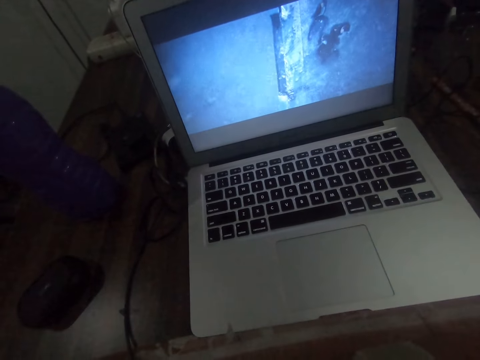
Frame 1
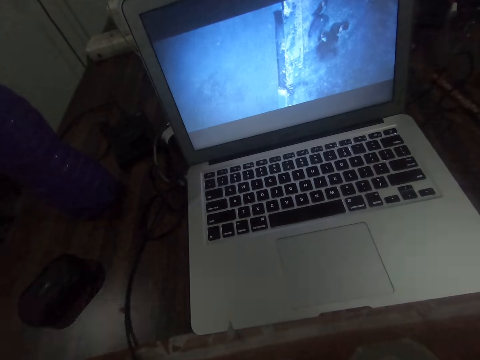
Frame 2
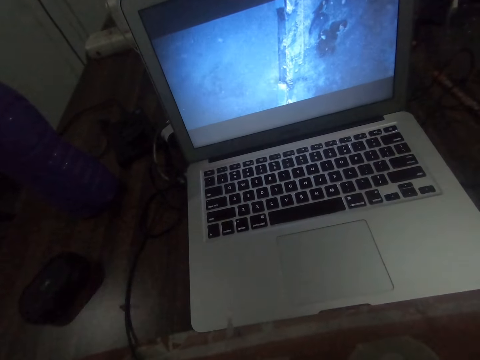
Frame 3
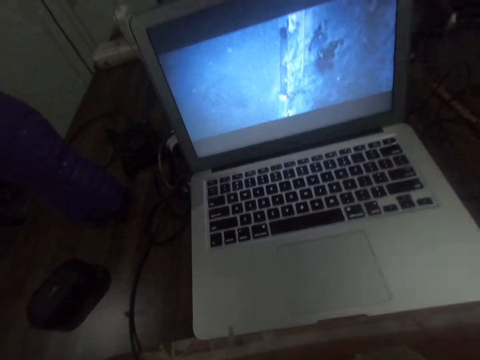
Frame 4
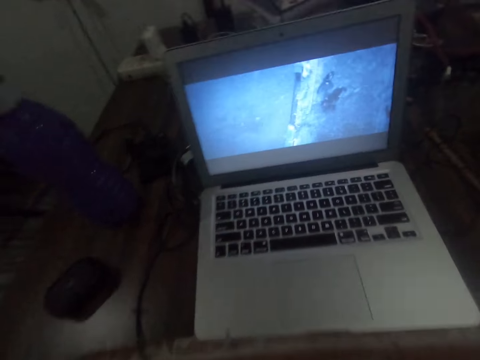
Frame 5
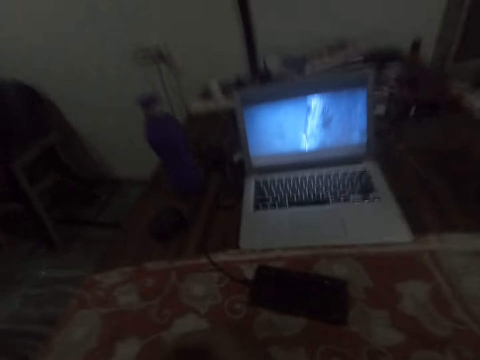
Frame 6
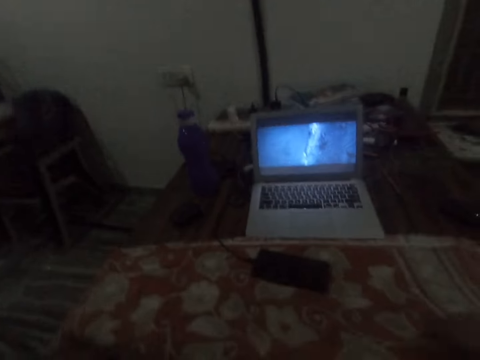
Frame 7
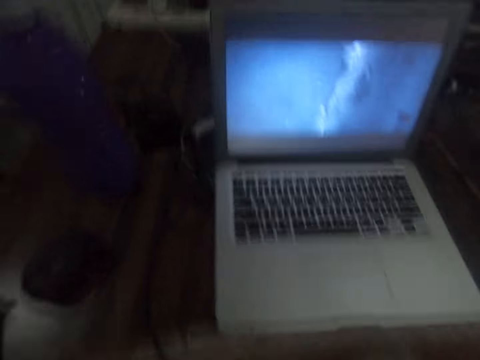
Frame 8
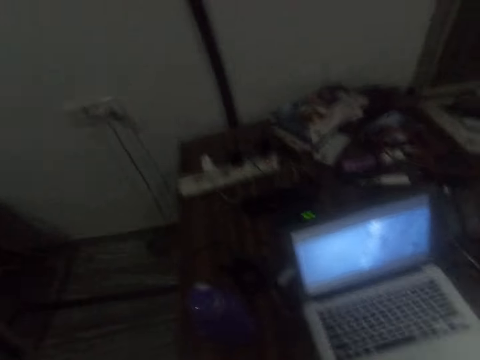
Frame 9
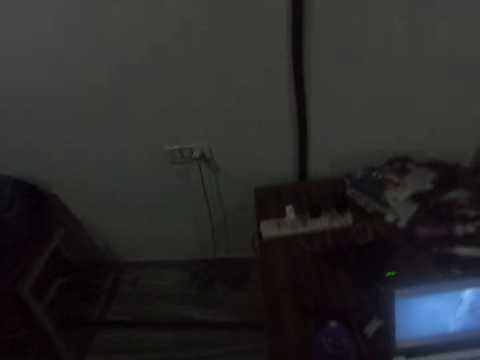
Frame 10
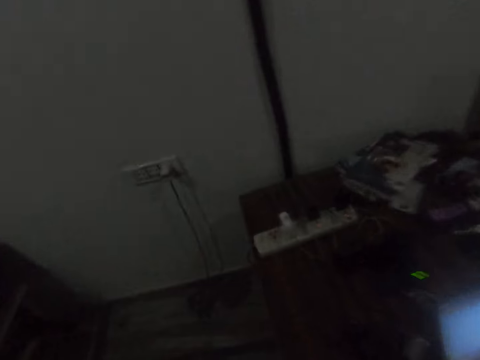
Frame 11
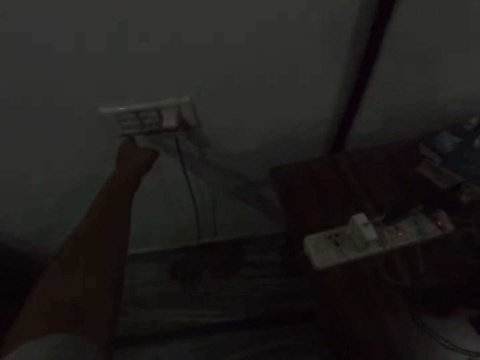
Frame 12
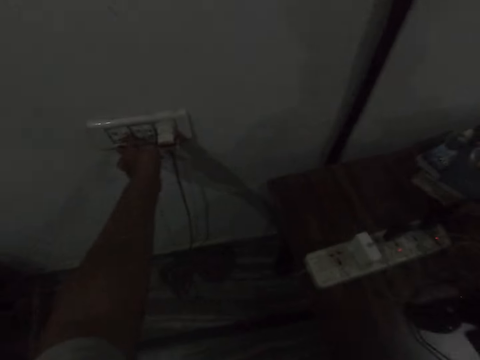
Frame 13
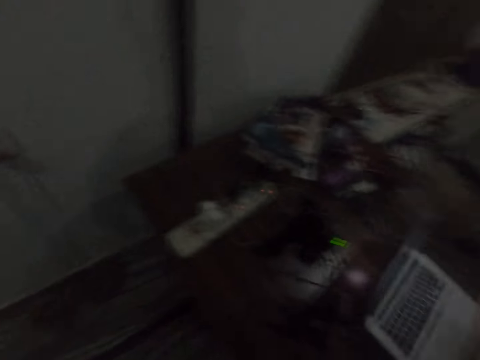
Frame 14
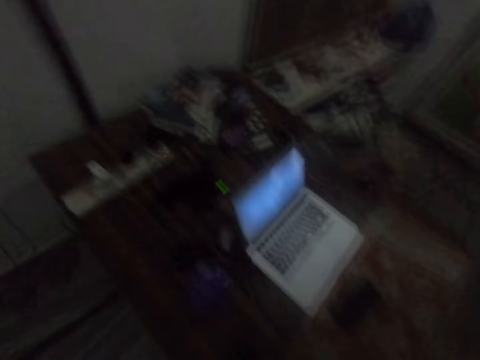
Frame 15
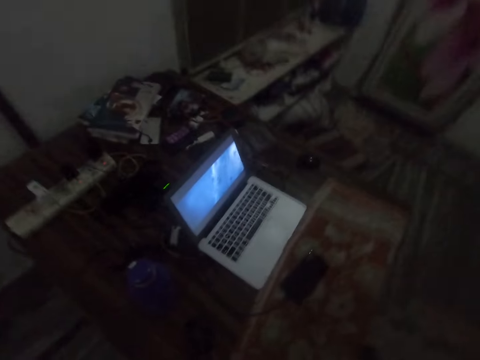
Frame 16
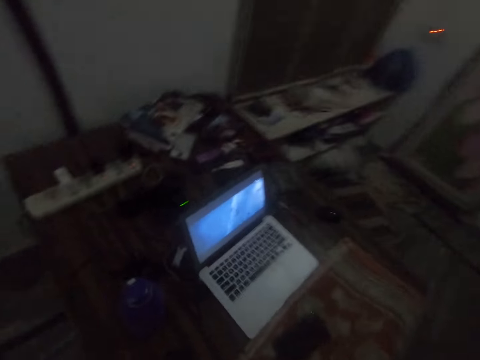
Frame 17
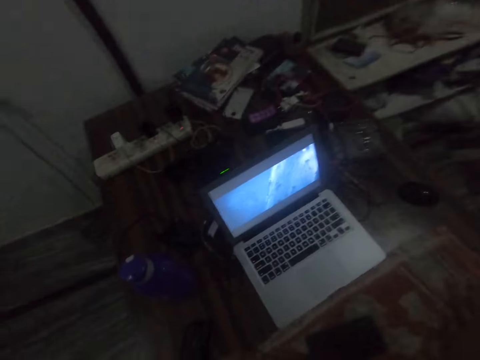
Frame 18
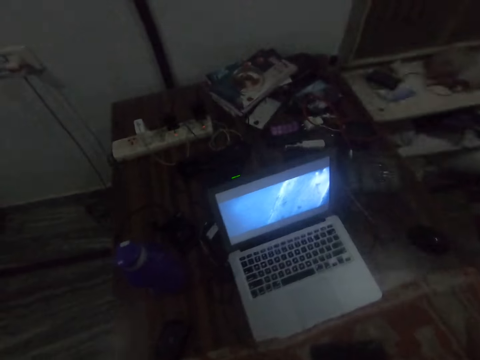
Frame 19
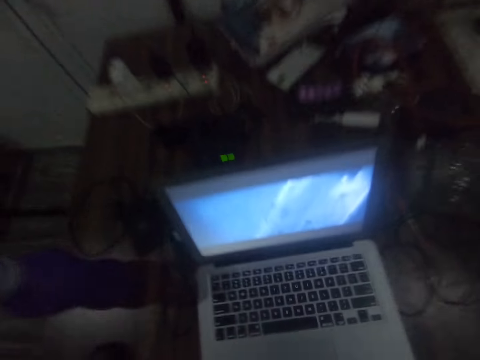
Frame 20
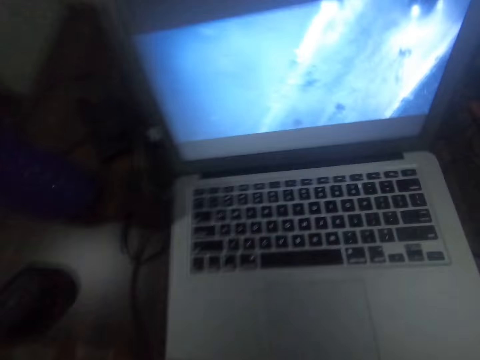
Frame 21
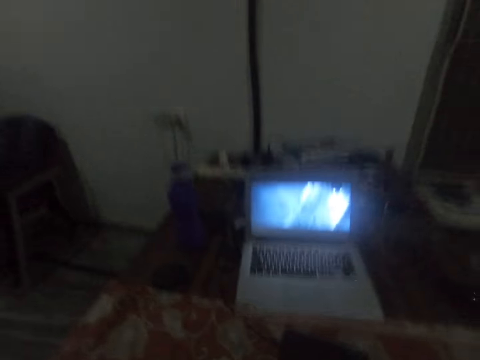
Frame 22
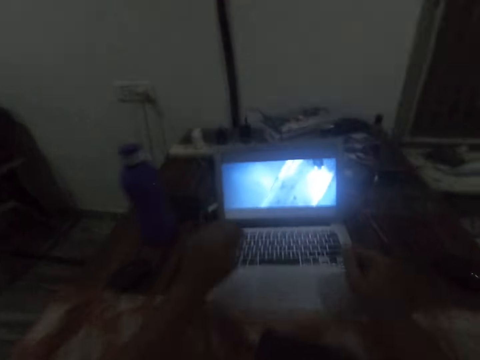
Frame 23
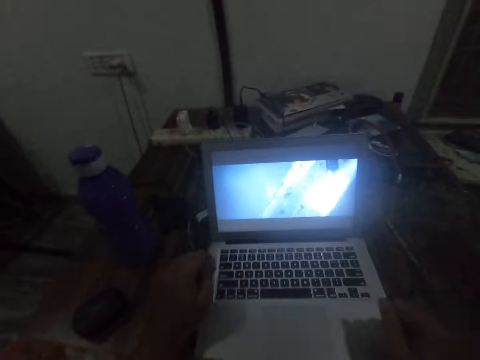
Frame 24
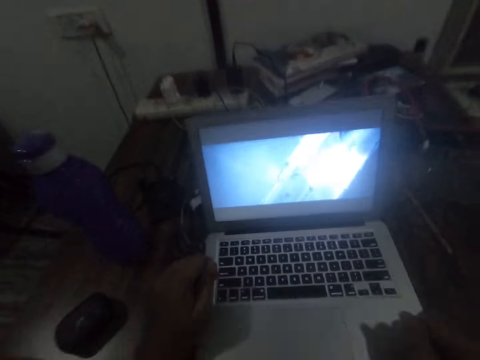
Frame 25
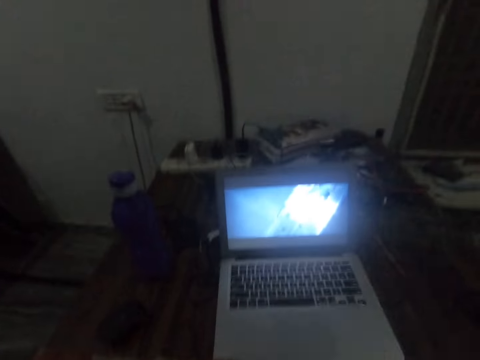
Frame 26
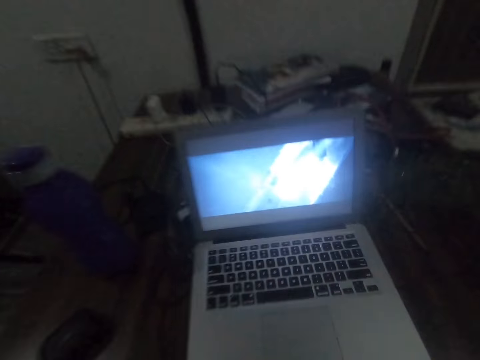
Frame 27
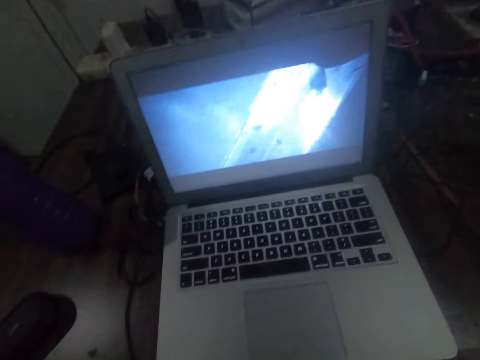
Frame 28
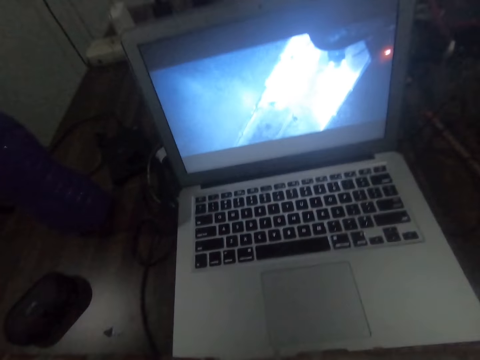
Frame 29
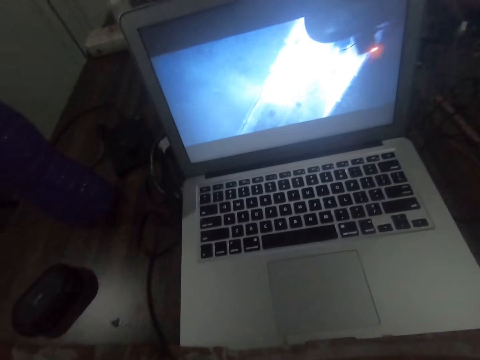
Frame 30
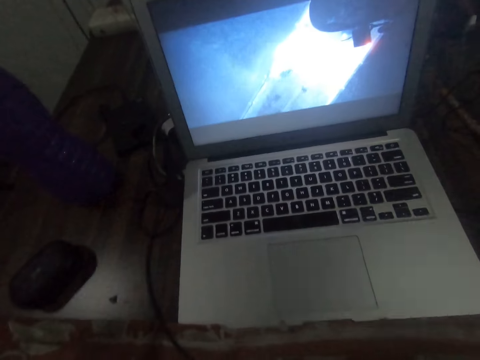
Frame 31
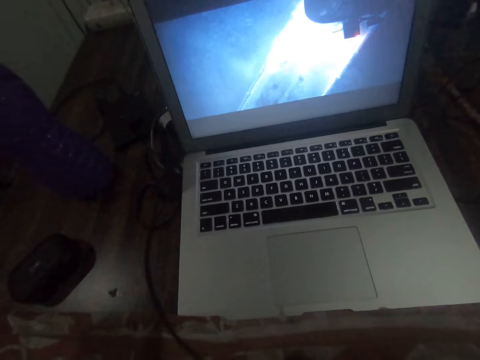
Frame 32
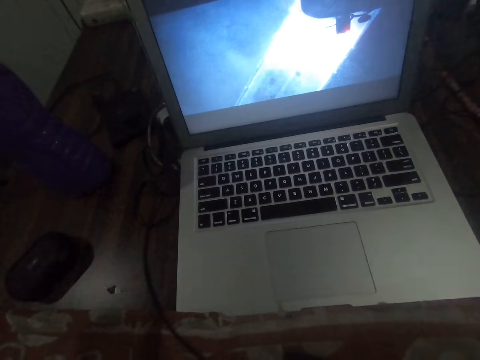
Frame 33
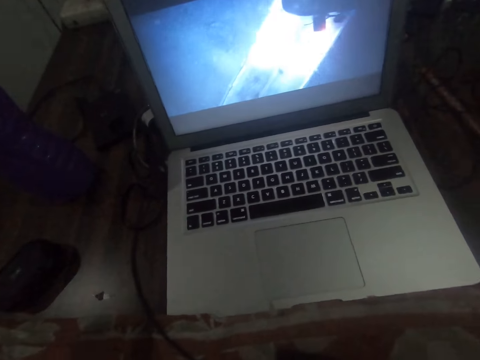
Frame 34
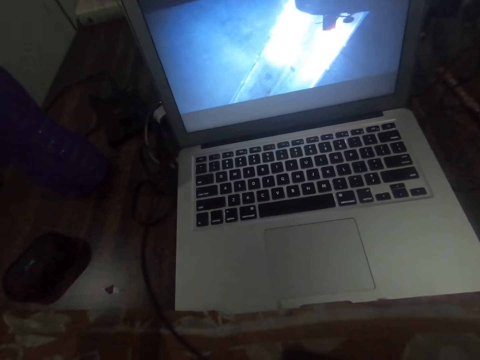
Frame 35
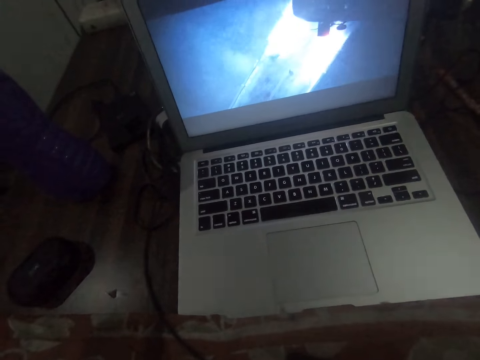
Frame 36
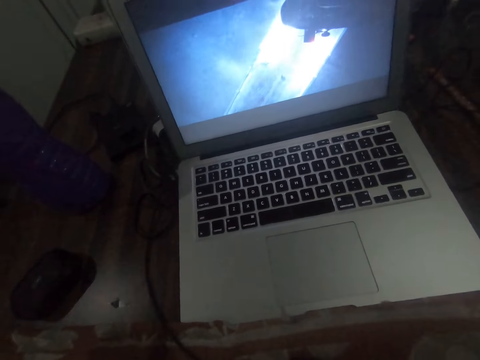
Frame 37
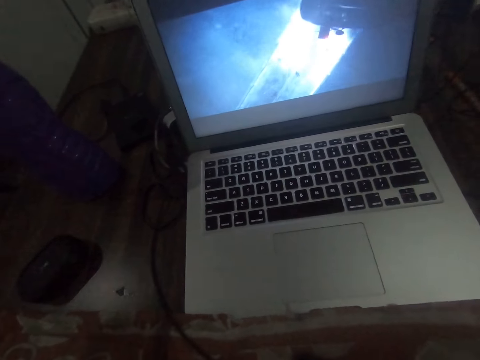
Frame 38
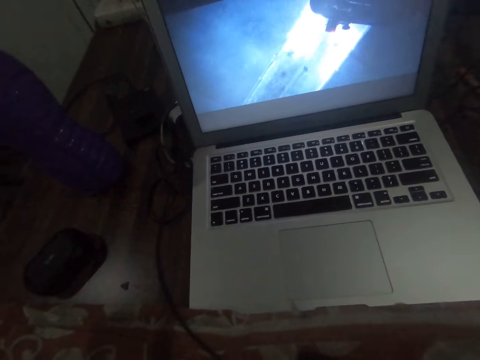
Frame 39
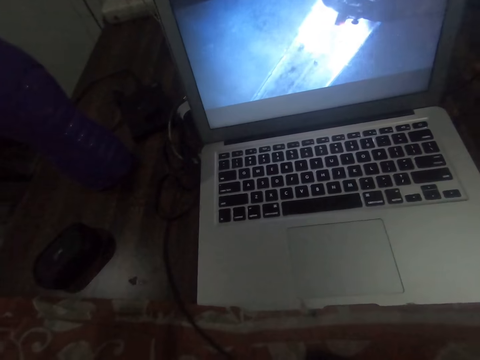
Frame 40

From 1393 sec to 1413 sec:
The camera wearer stands up from the chair. He moves towards a wall socket. He flips the socket switch with his hand. He sits down on the chair. He continues watching the movie on the laptop. He places his hands on the table. He watches the movie on the laptop.

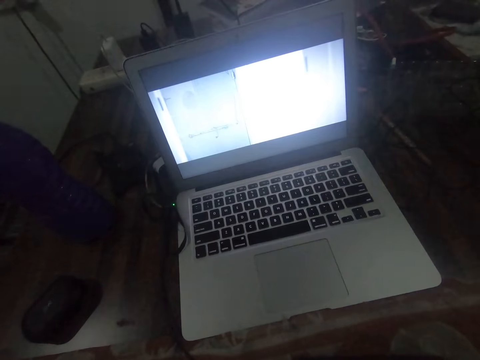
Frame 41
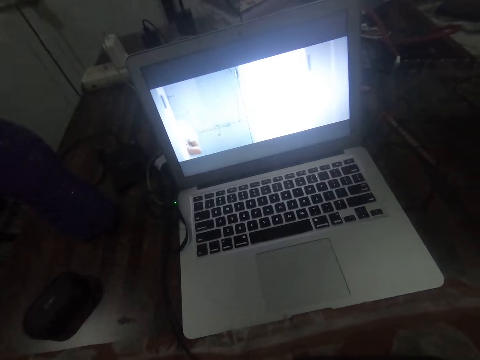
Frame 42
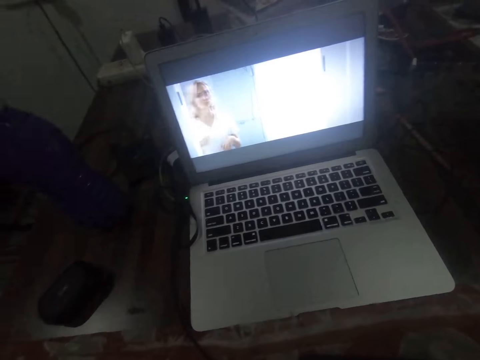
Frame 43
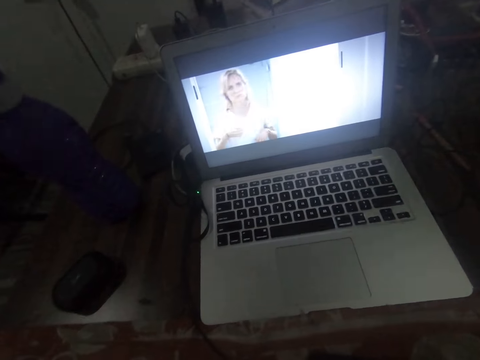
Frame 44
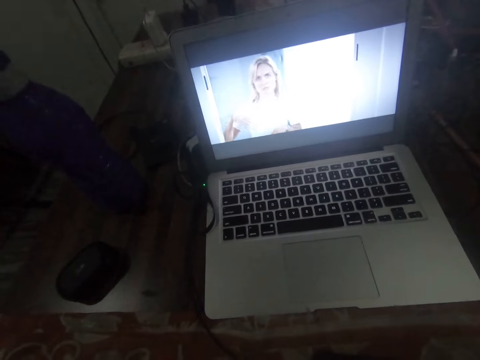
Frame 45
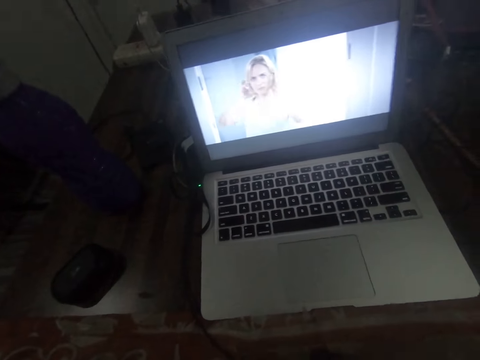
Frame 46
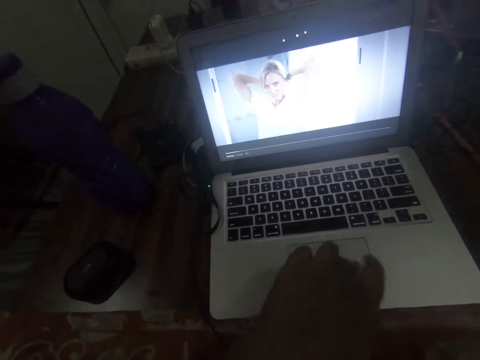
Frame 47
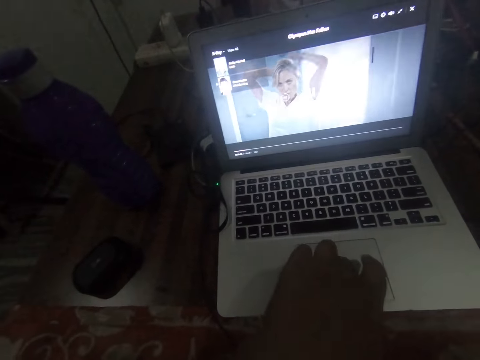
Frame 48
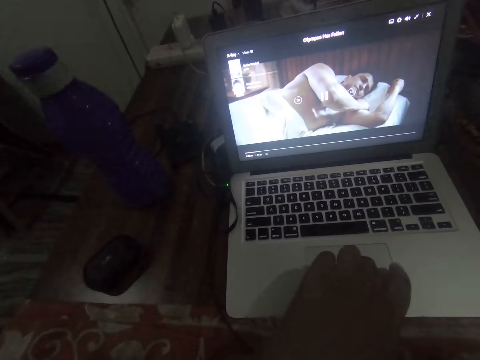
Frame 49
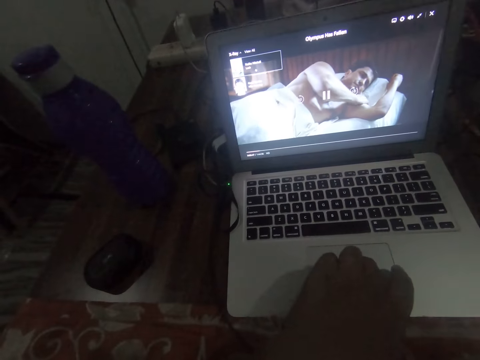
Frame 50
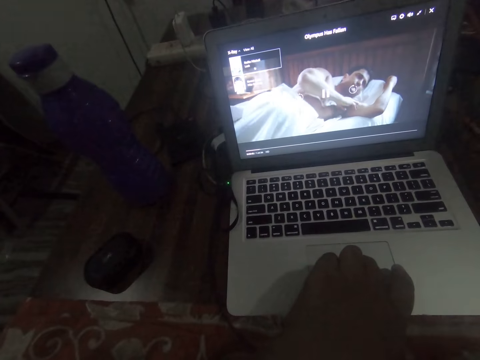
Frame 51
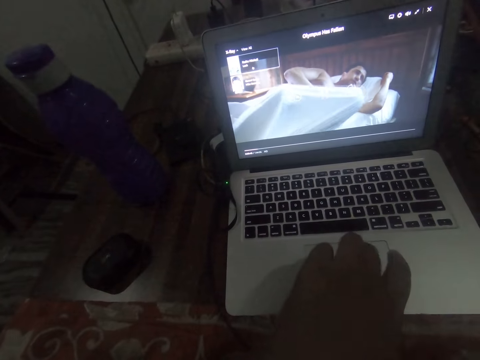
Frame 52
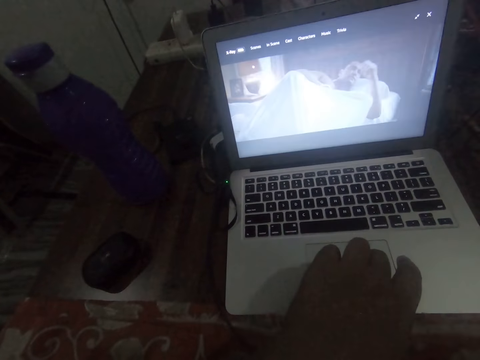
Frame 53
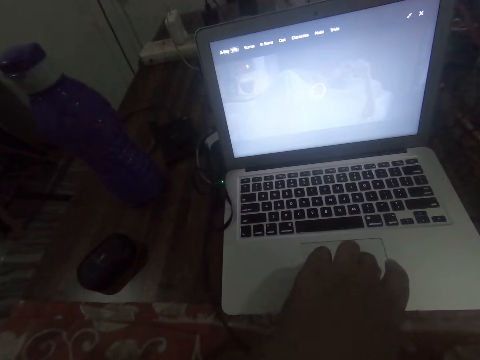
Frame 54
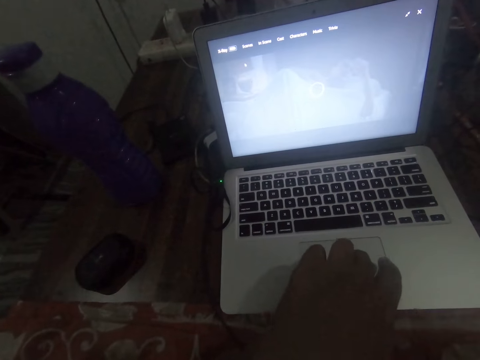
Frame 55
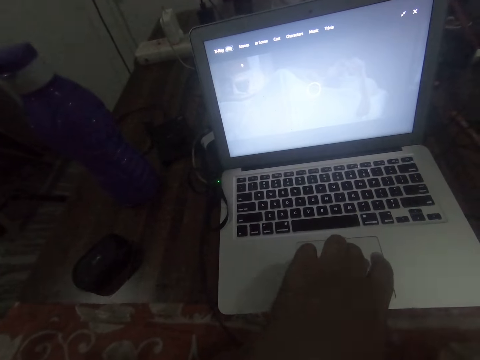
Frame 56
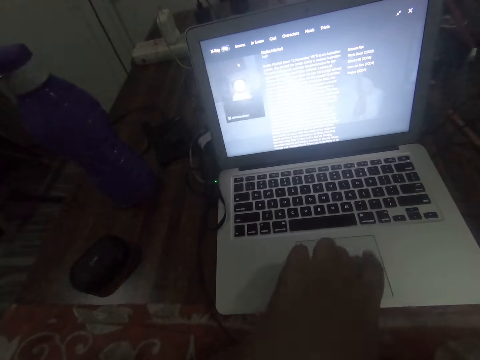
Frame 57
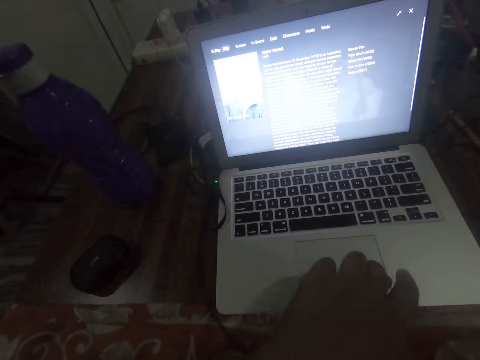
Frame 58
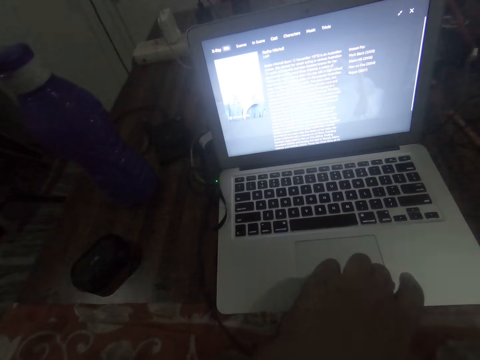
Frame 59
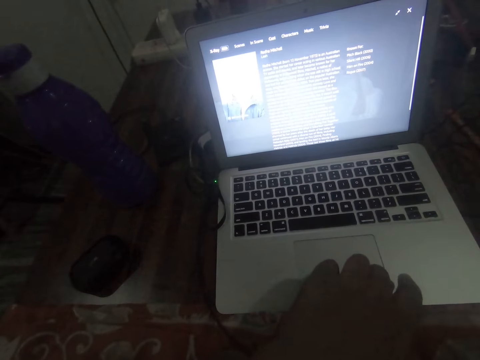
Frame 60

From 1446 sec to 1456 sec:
The camera wearer operates the laptop. He touches the touchpad. He moves his hand on the touchpad.
